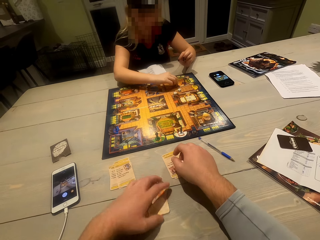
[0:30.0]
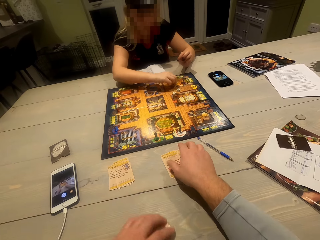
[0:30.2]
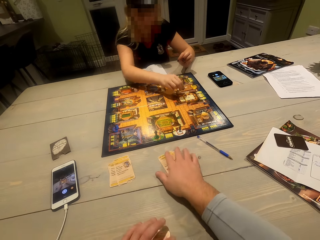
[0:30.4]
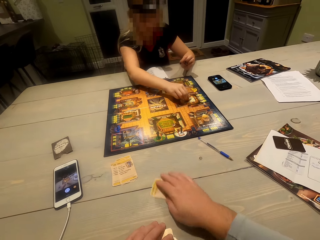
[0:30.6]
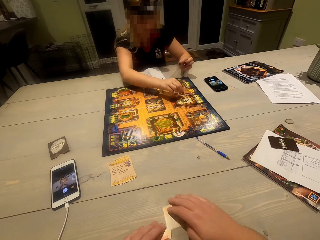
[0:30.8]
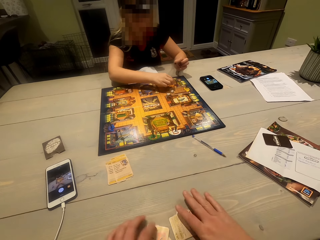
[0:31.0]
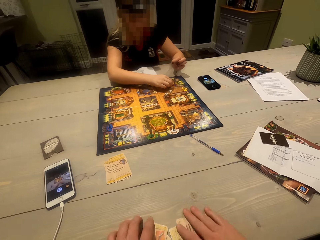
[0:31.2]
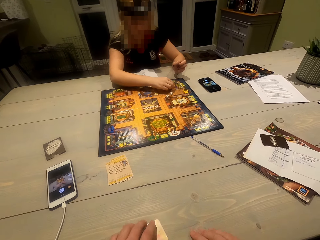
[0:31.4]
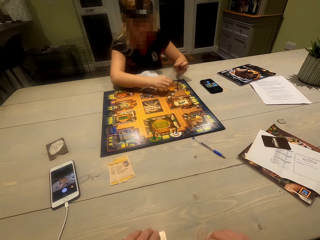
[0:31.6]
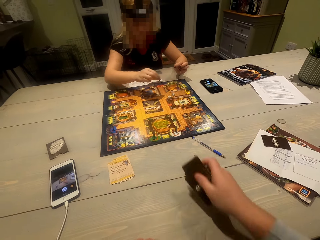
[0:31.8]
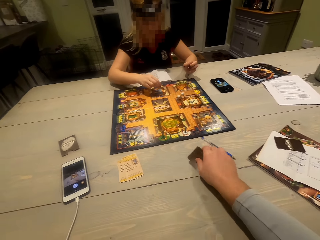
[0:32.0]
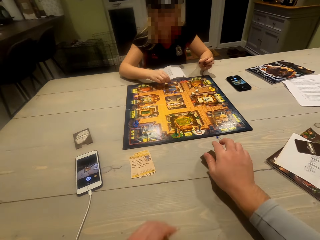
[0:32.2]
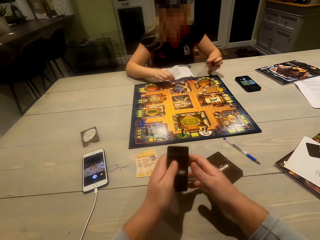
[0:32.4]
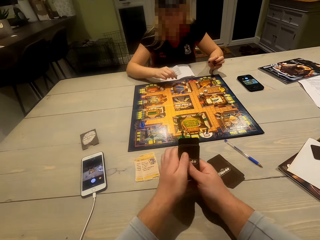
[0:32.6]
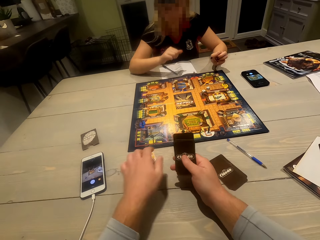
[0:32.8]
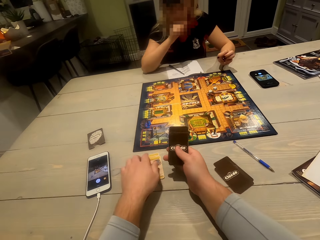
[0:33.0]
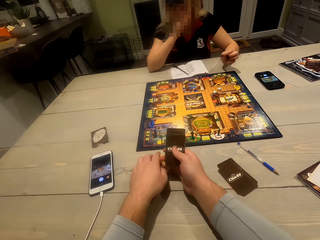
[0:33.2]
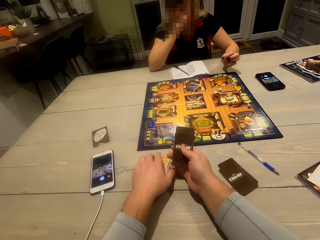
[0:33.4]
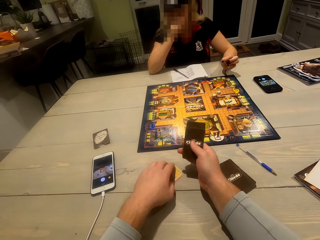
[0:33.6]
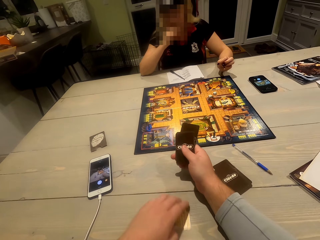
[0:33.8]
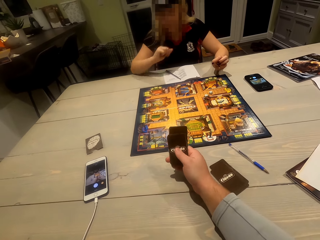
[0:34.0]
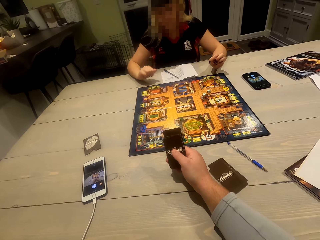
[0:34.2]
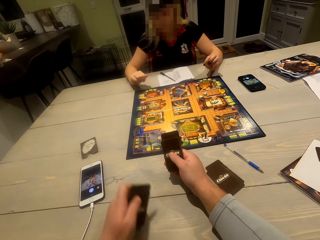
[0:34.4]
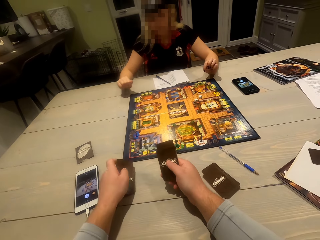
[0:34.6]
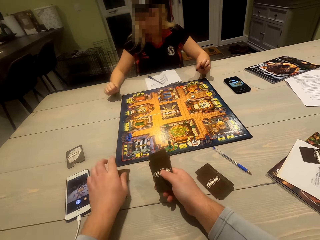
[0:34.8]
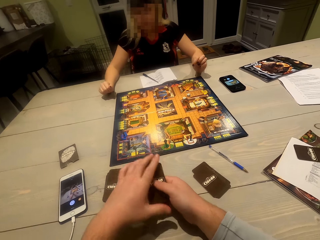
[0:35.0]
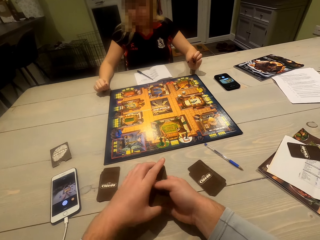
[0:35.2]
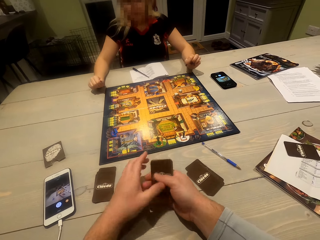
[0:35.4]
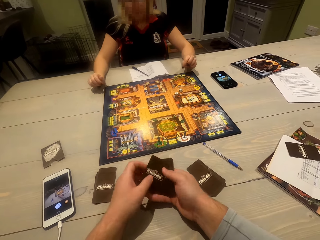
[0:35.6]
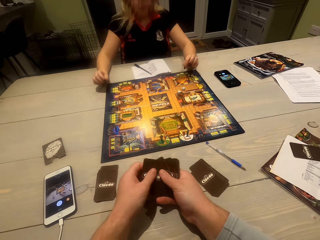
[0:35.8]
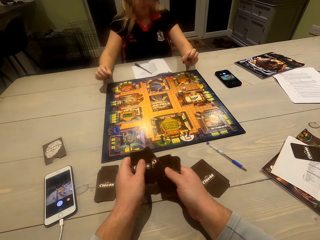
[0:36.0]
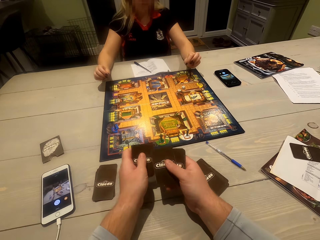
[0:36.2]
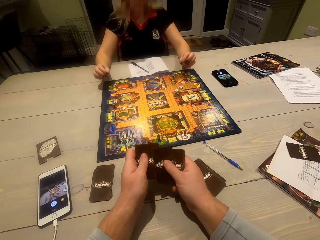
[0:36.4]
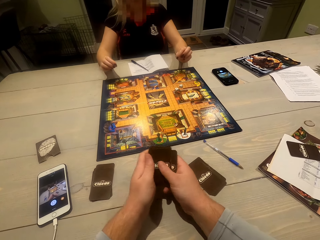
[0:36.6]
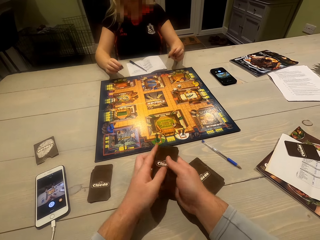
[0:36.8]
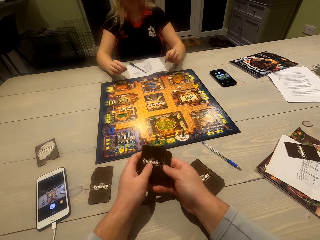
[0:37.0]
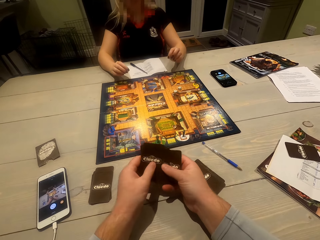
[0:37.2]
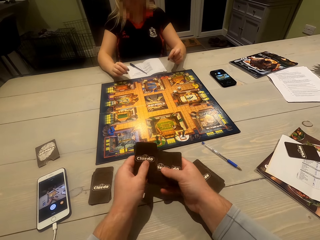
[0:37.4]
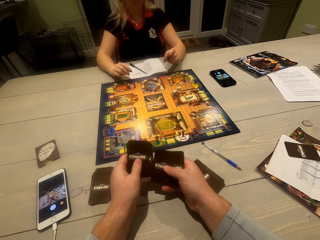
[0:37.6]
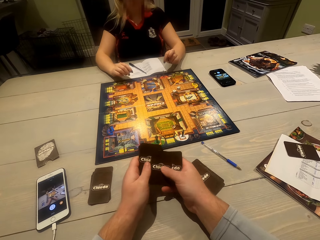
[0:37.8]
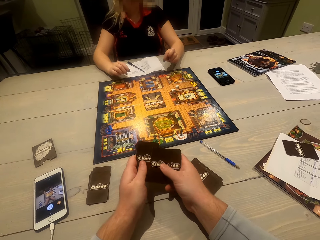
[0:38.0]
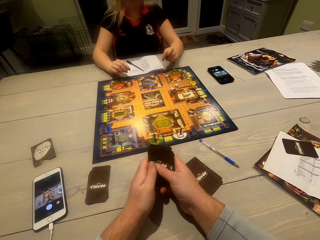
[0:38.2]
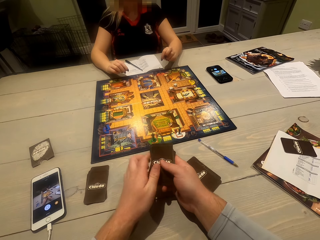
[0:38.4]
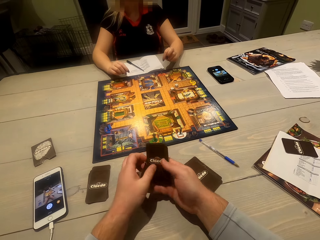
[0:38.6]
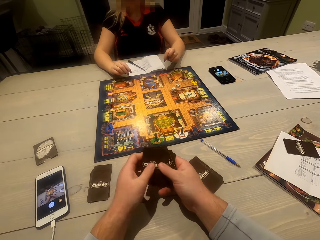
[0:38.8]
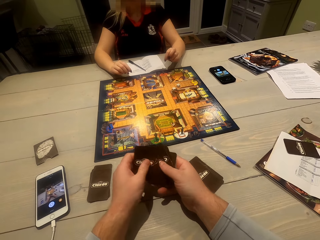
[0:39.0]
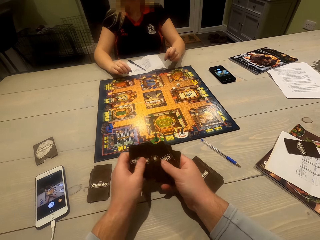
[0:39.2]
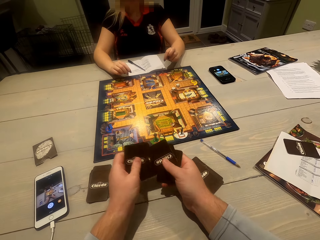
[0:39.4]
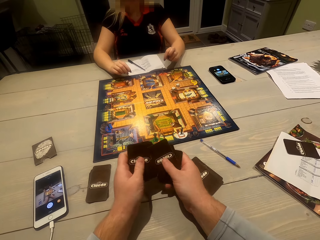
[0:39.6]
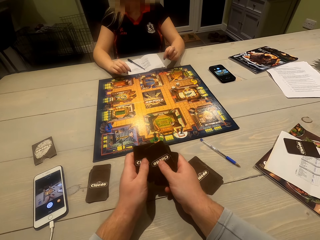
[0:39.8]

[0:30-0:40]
The camera wearer adjusts cards on the table. They pick up the cards on the table. A woman moves a playing piece on the game board. The camera wearer places the cards on the table. The woman lifts the right hand towards the face. The camera wearer picks up the cards on the table. The woman adjusts hands. The camera wearer shuffles the cards in the hands. They look at the cards.

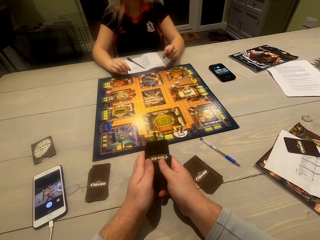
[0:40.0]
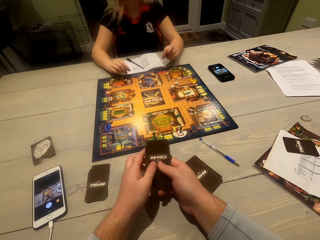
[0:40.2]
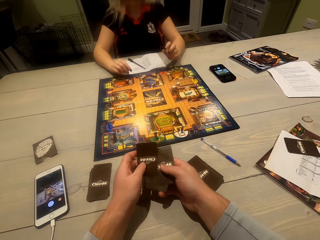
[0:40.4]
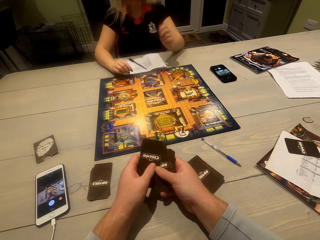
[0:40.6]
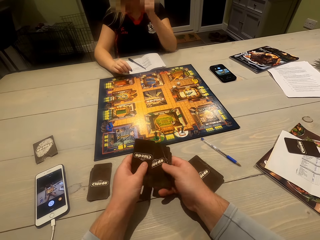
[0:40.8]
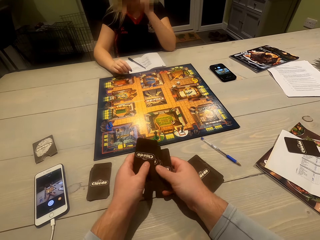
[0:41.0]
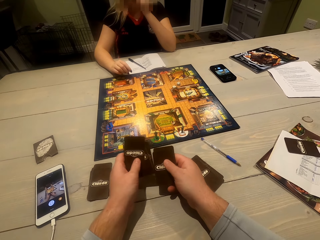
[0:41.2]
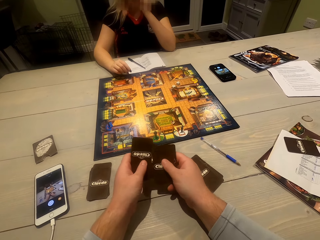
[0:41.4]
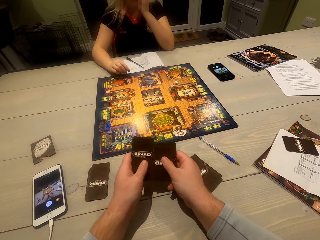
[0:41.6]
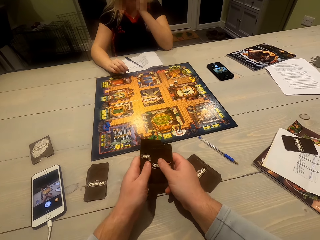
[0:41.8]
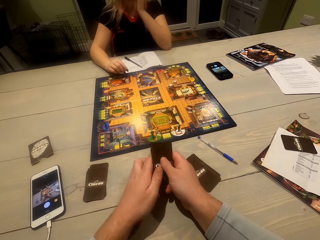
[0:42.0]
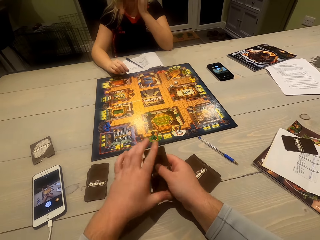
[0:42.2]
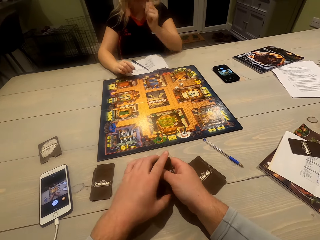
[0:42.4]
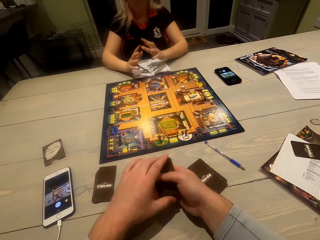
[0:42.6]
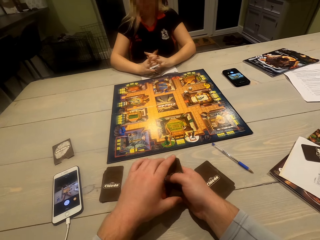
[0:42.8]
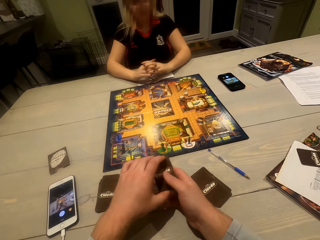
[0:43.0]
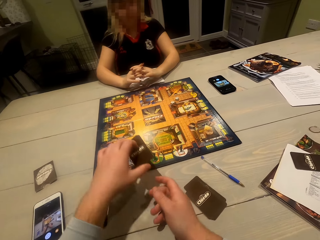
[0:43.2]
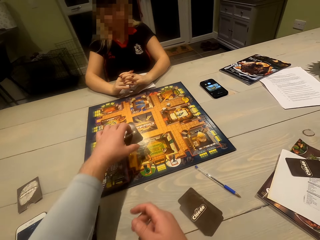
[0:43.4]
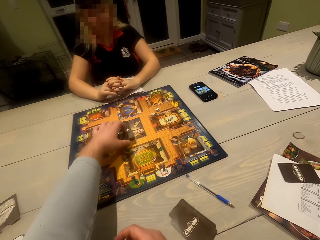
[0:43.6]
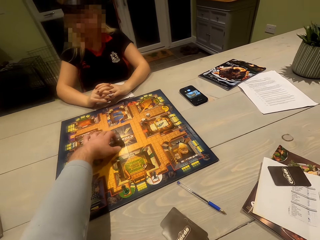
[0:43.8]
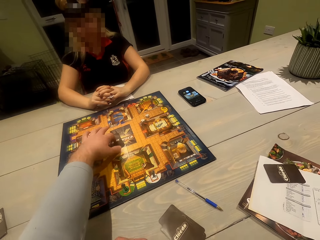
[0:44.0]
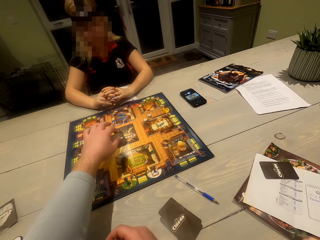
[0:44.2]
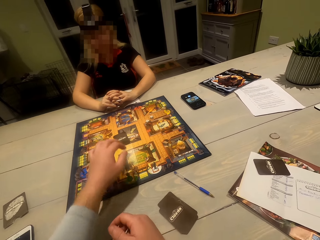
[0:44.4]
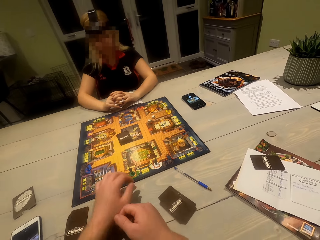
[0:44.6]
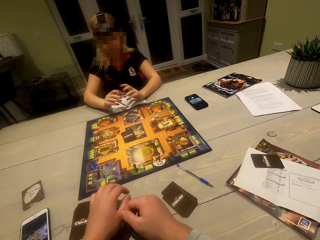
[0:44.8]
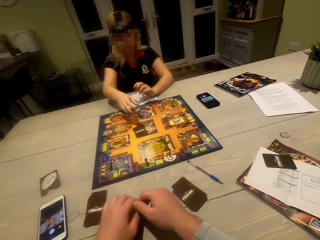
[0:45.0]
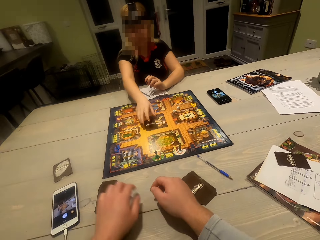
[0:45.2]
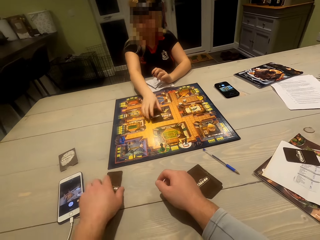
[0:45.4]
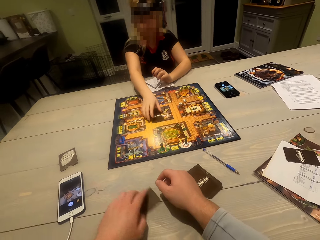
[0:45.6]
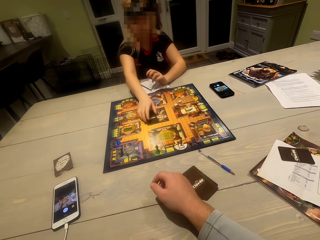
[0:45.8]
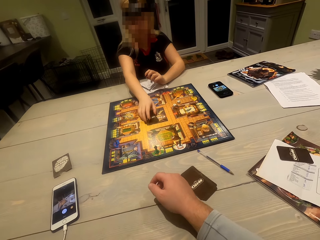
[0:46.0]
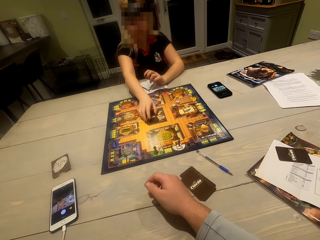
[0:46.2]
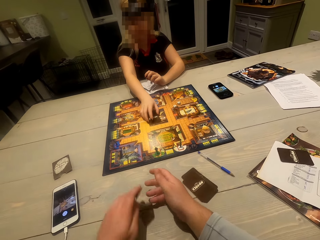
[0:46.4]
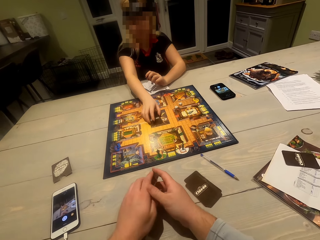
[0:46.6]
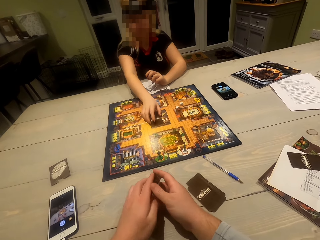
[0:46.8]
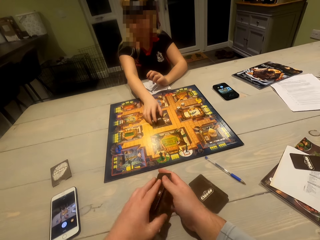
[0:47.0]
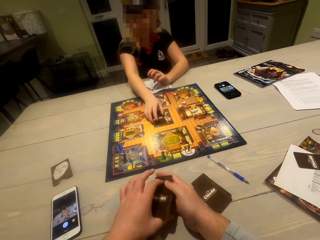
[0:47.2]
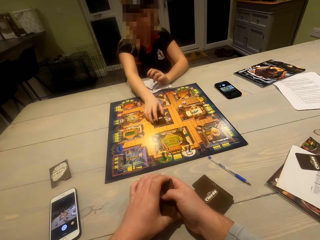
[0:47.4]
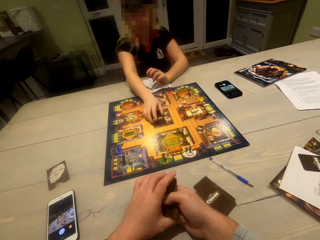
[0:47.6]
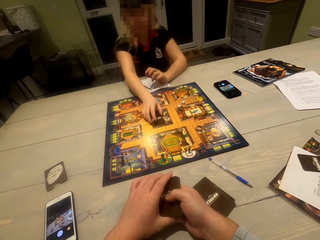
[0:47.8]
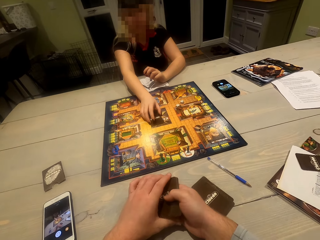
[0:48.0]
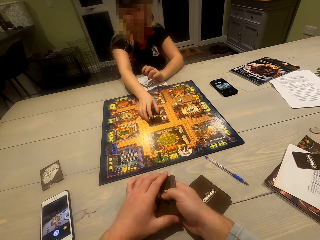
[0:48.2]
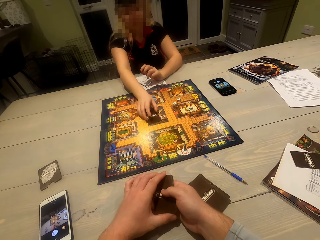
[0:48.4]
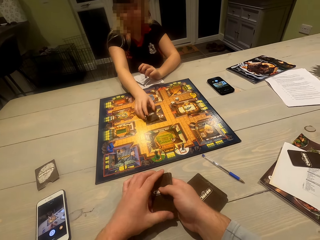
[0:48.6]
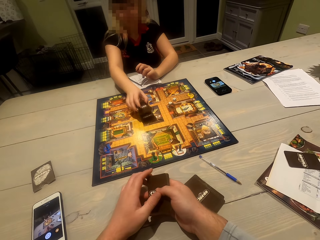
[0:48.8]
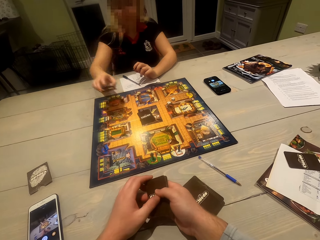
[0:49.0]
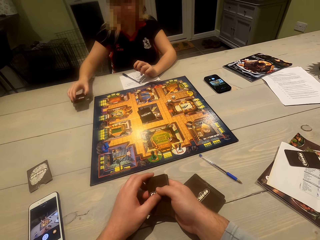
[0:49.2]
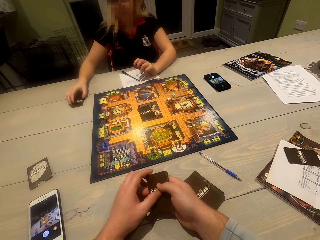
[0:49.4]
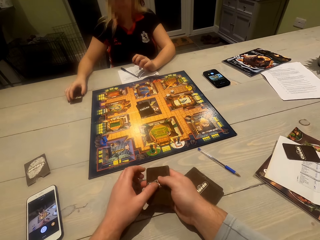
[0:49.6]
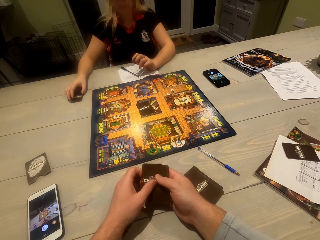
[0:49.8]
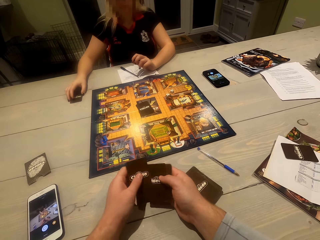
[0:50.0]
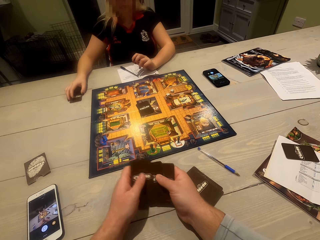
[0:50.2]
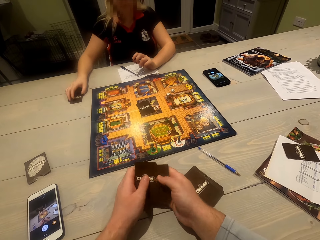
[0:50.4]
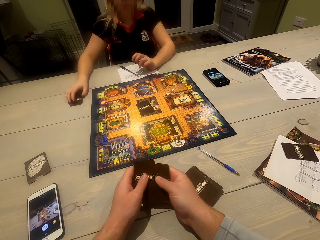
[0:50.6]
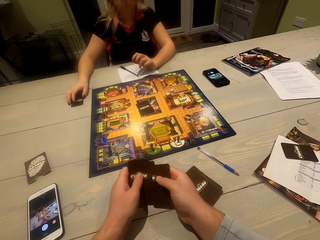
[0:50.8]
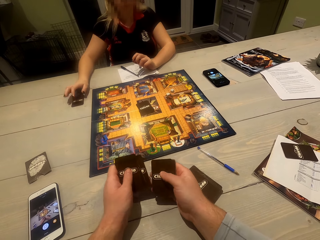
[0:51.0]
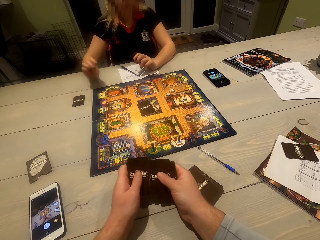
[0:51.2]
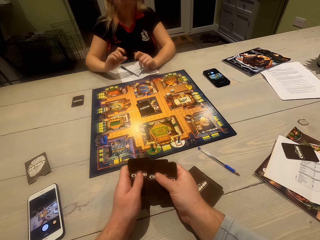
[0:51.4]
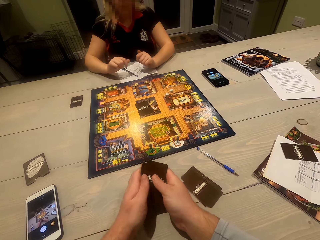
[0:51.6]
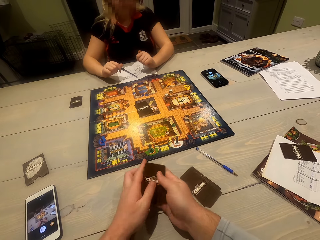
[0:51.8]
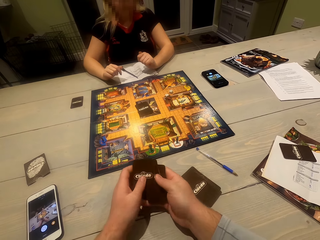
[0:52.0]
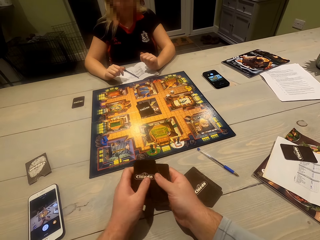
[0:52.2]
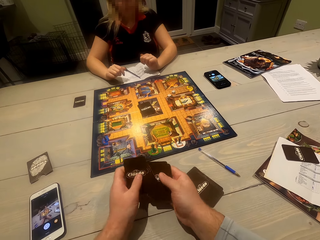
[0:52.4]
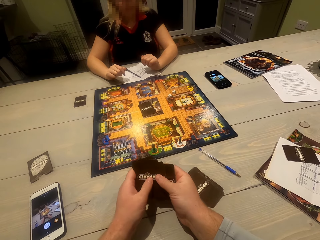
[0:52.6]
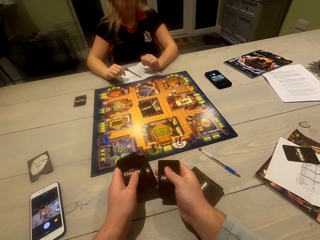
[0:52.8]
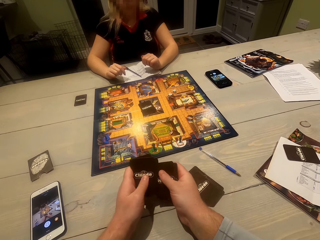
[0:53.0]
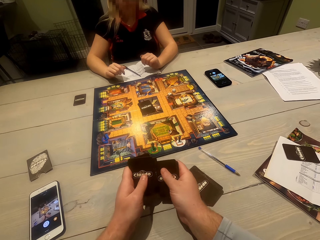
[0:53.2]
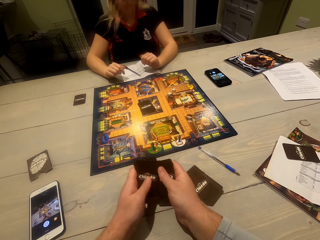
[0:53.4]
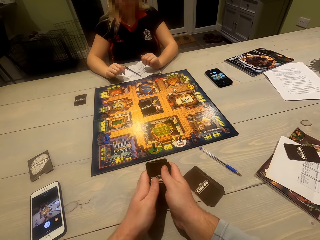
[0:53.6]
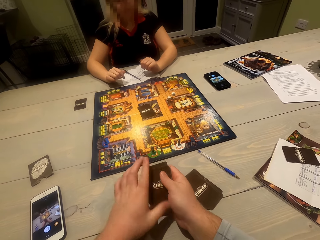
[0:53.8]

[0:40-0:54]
A woman lifts the left hand. She clasps fingers. The camera wearer puts the cards on the gameboard. The woman picks up a card on the gameboard. The camera wearer picks up a card on the table. The woman moves cards on the gameboard. The camera wearer adjusts the cards. They align the cards. The woman places the card on the table. The camera wearer shuffles the cards in hands.
